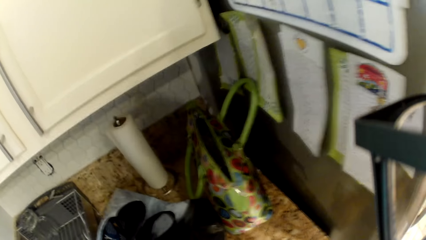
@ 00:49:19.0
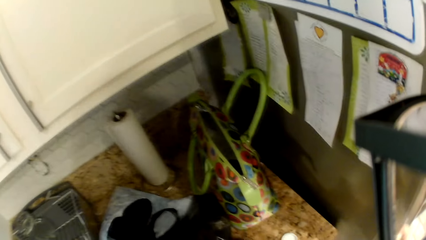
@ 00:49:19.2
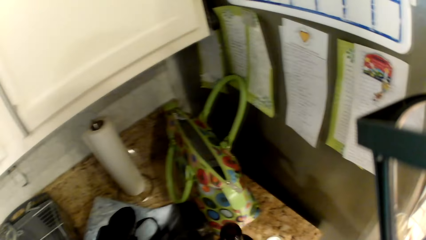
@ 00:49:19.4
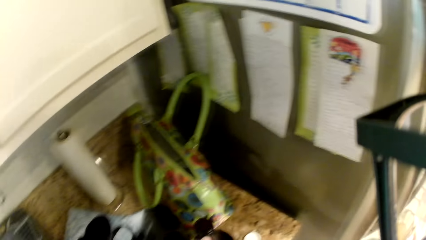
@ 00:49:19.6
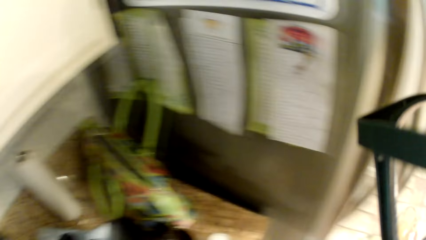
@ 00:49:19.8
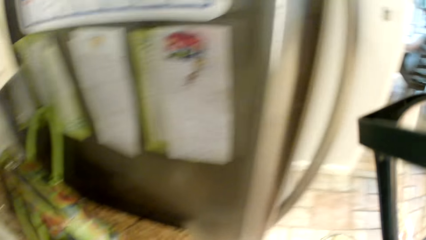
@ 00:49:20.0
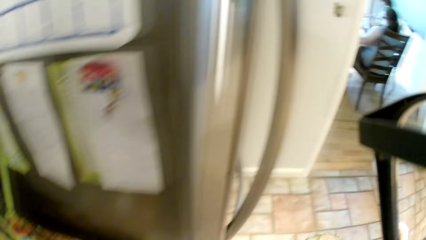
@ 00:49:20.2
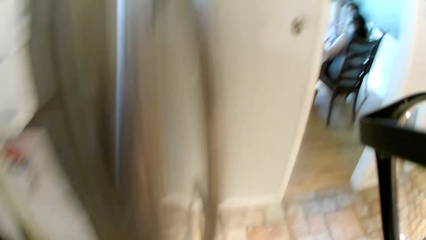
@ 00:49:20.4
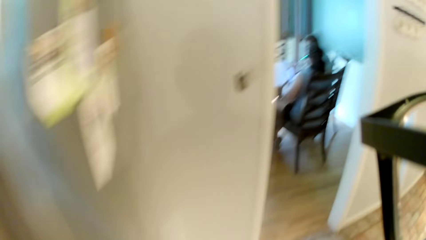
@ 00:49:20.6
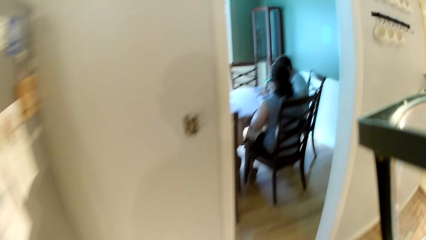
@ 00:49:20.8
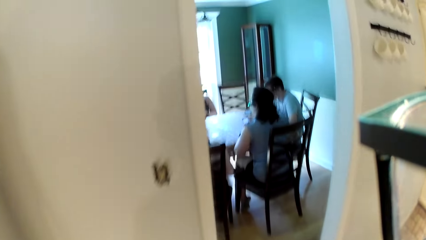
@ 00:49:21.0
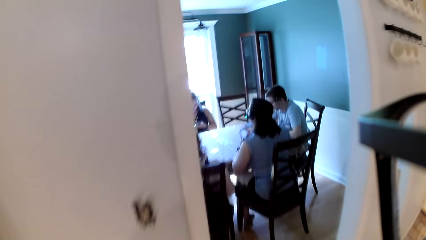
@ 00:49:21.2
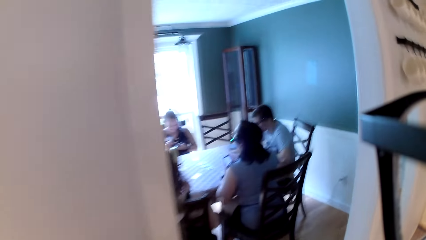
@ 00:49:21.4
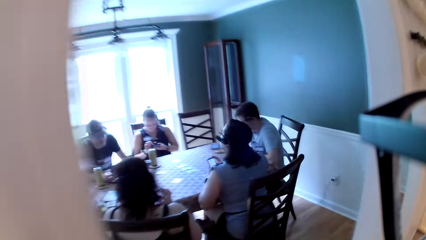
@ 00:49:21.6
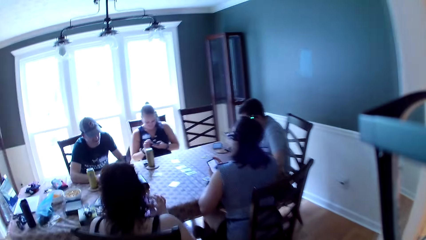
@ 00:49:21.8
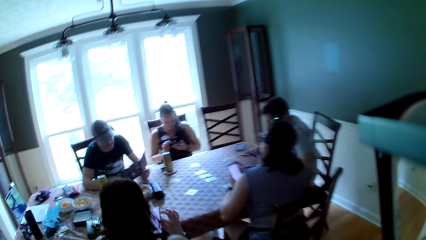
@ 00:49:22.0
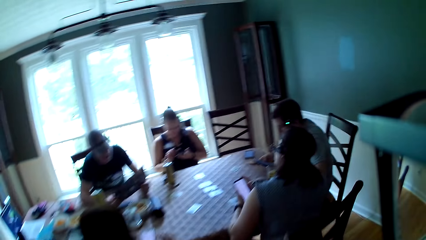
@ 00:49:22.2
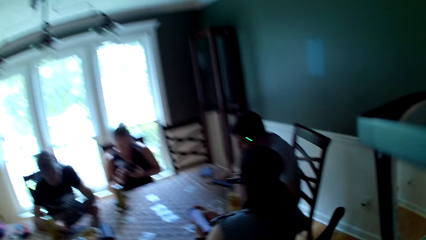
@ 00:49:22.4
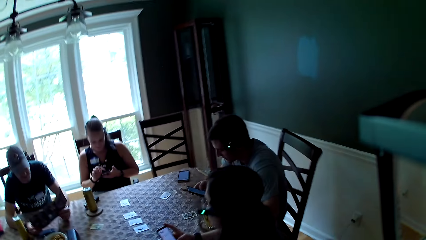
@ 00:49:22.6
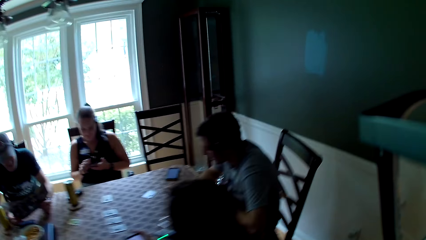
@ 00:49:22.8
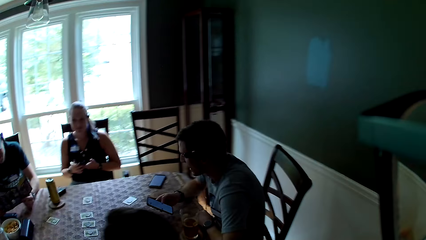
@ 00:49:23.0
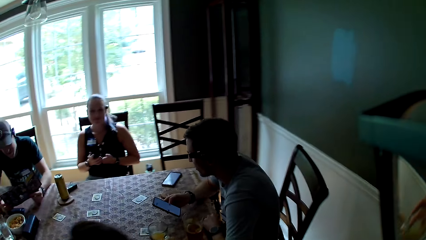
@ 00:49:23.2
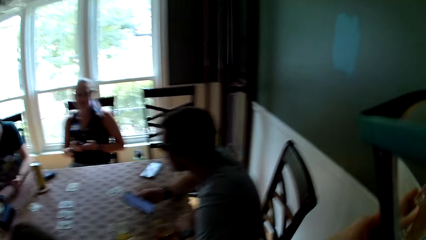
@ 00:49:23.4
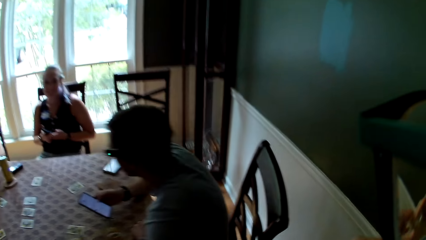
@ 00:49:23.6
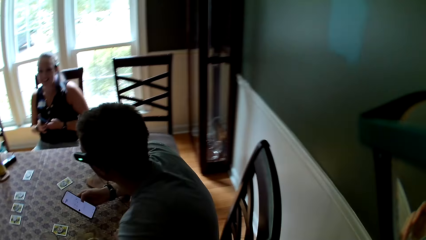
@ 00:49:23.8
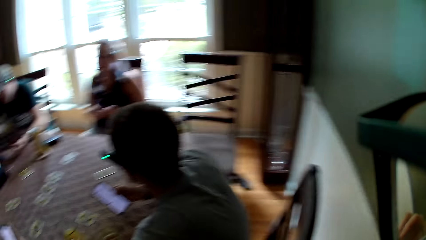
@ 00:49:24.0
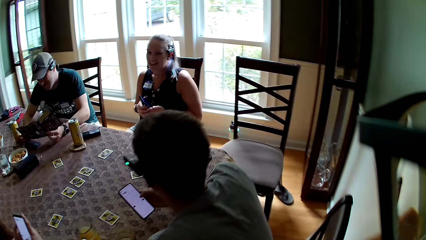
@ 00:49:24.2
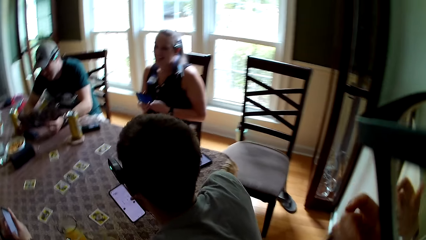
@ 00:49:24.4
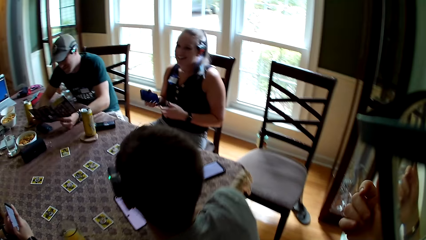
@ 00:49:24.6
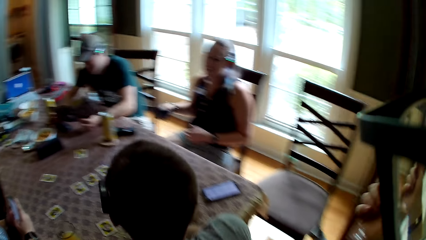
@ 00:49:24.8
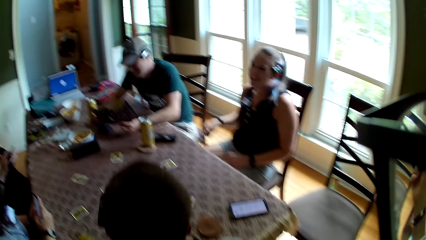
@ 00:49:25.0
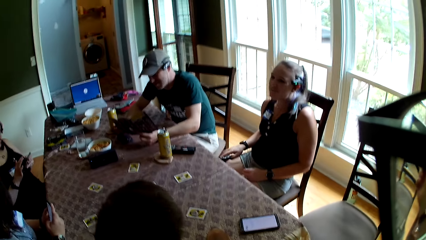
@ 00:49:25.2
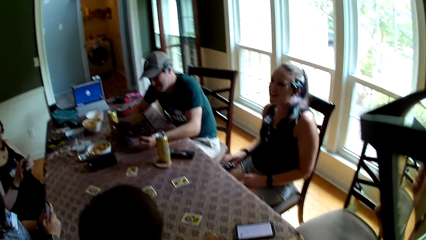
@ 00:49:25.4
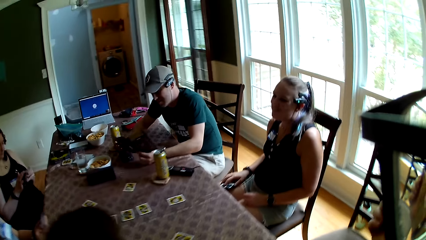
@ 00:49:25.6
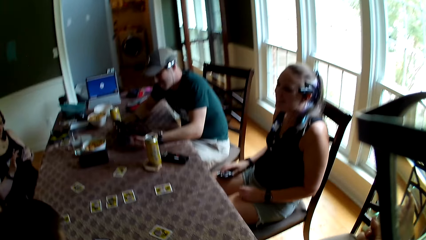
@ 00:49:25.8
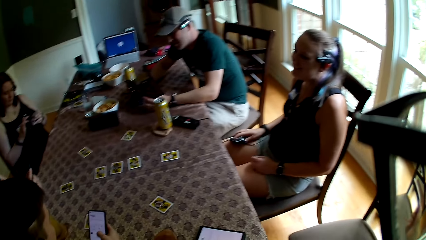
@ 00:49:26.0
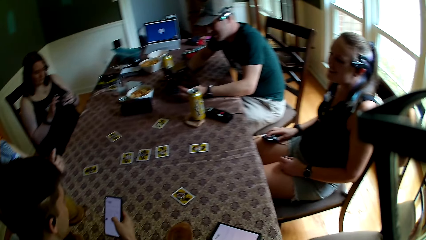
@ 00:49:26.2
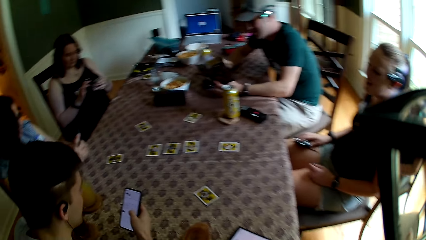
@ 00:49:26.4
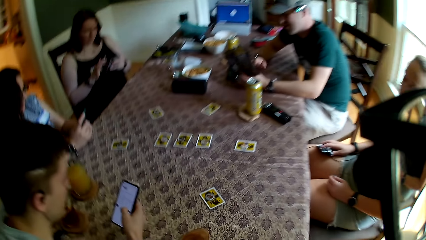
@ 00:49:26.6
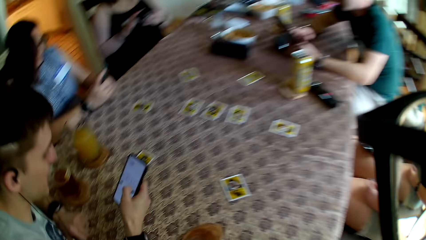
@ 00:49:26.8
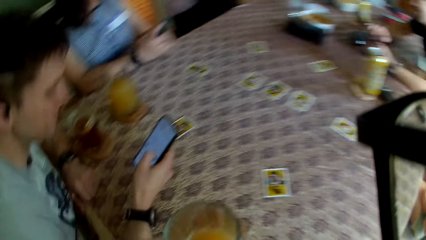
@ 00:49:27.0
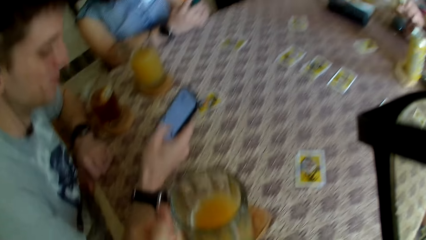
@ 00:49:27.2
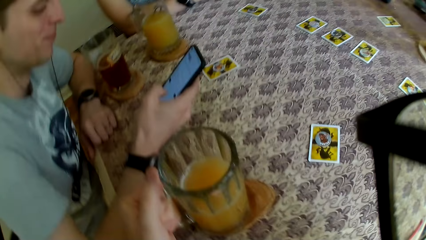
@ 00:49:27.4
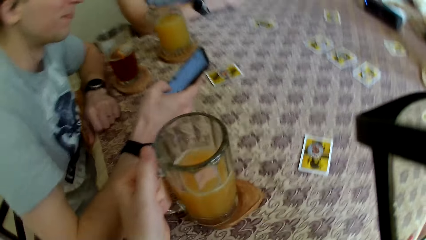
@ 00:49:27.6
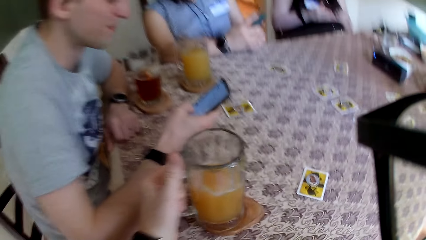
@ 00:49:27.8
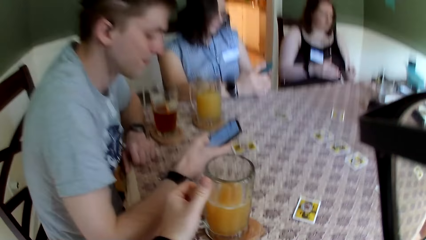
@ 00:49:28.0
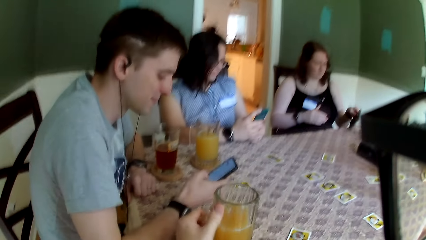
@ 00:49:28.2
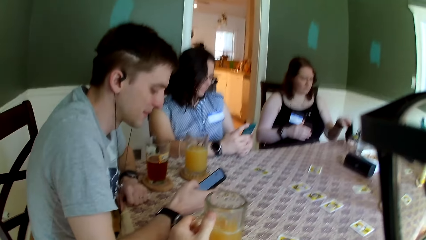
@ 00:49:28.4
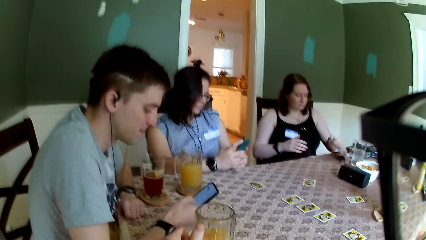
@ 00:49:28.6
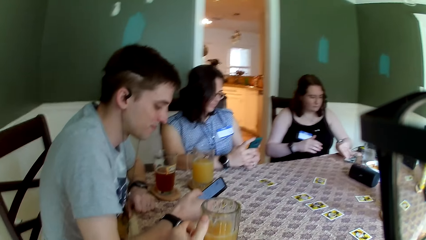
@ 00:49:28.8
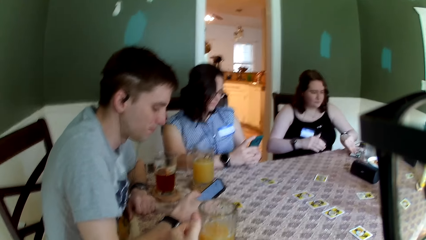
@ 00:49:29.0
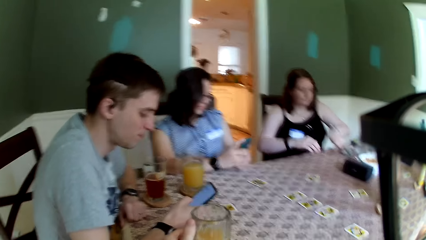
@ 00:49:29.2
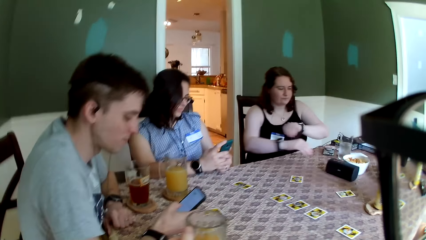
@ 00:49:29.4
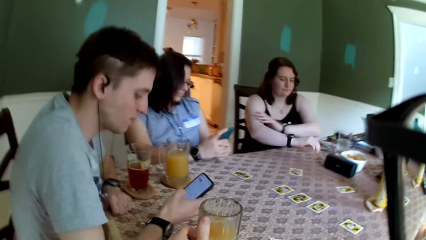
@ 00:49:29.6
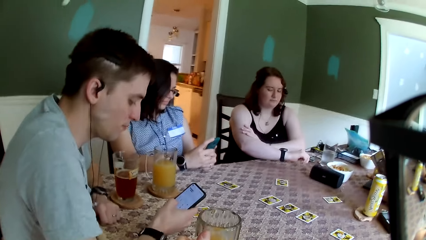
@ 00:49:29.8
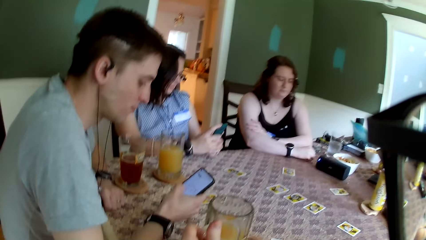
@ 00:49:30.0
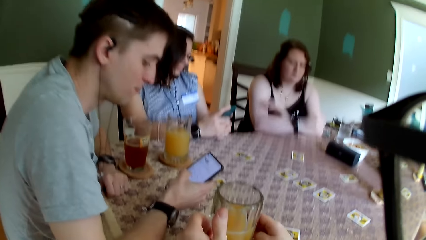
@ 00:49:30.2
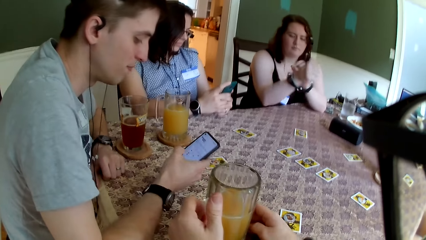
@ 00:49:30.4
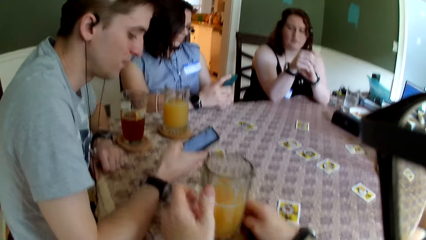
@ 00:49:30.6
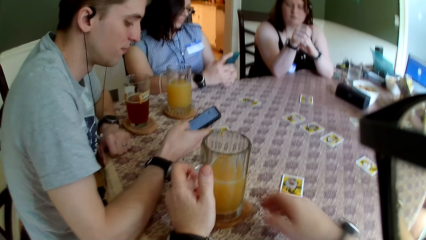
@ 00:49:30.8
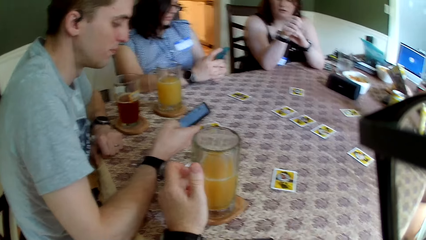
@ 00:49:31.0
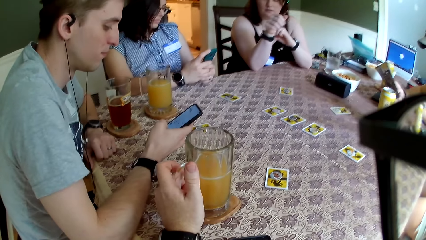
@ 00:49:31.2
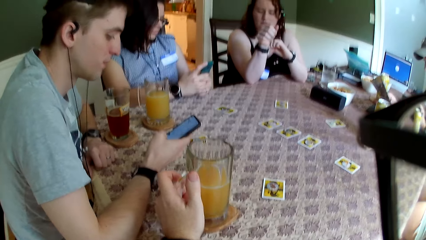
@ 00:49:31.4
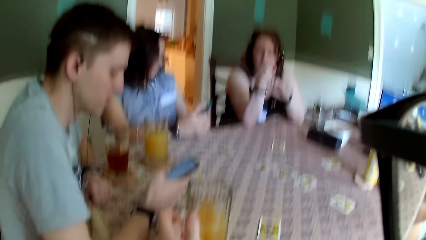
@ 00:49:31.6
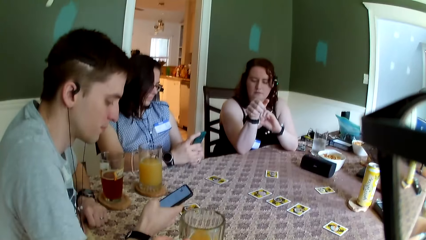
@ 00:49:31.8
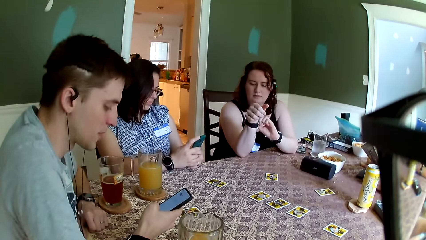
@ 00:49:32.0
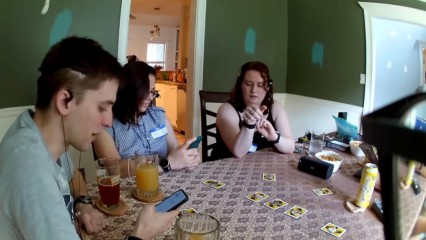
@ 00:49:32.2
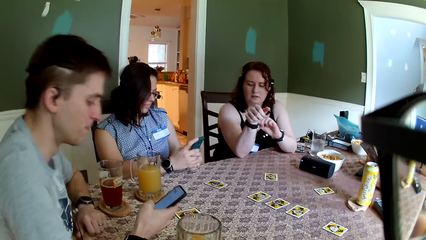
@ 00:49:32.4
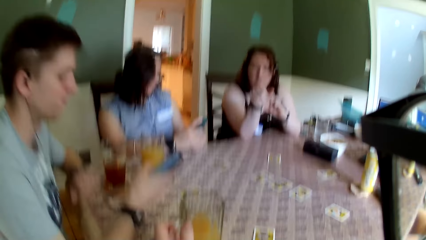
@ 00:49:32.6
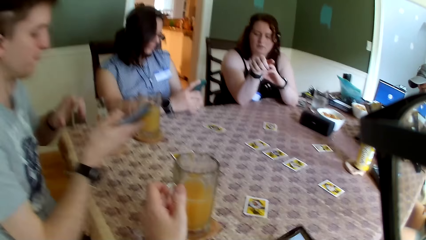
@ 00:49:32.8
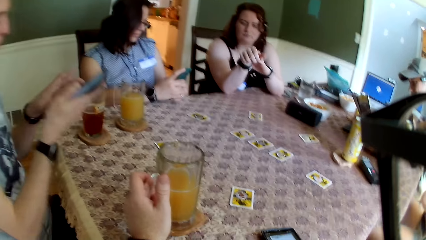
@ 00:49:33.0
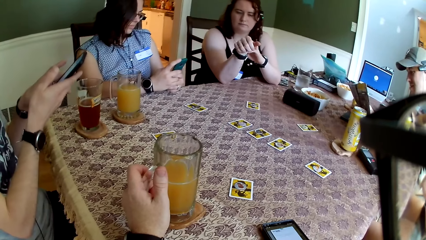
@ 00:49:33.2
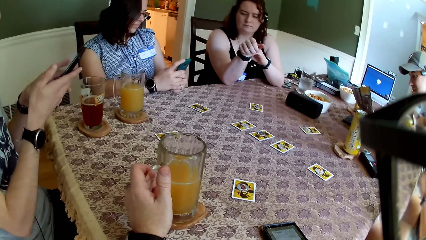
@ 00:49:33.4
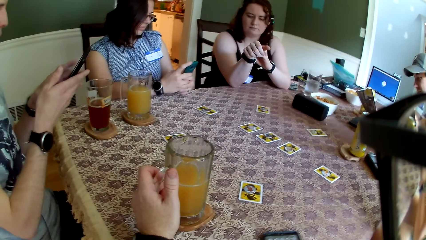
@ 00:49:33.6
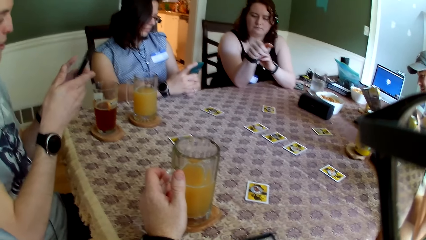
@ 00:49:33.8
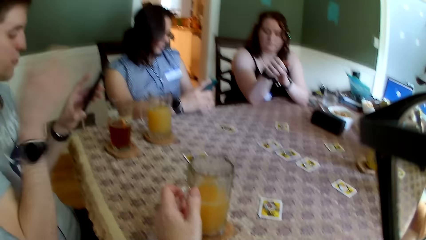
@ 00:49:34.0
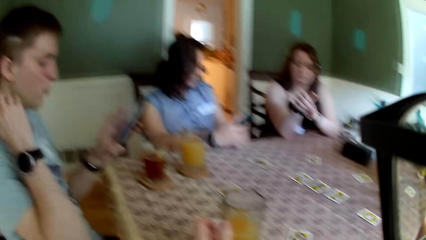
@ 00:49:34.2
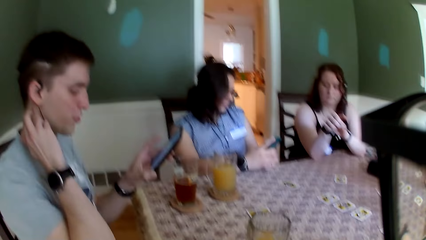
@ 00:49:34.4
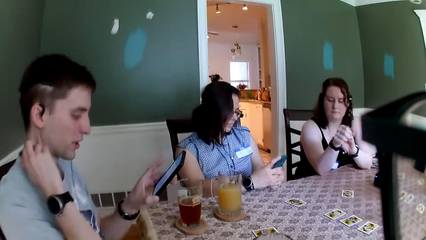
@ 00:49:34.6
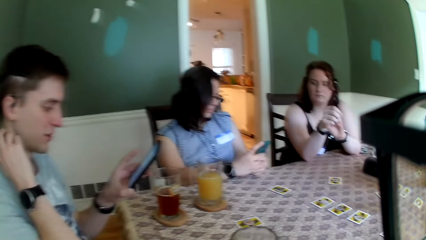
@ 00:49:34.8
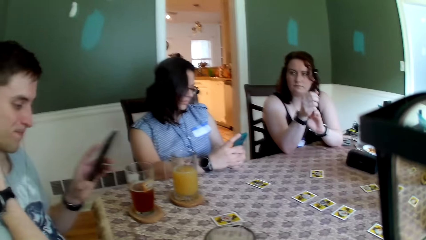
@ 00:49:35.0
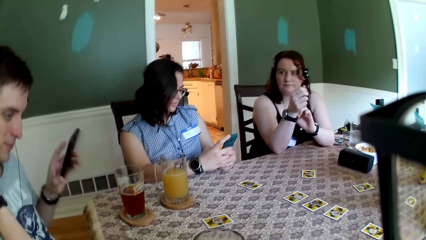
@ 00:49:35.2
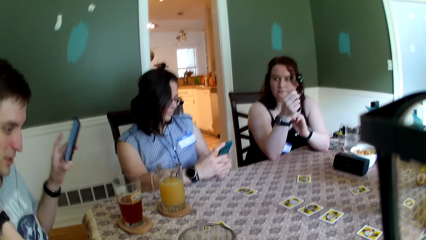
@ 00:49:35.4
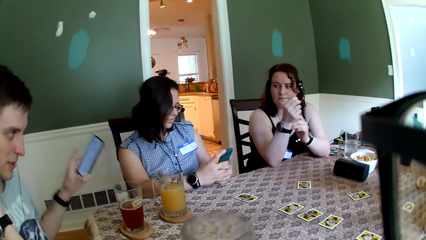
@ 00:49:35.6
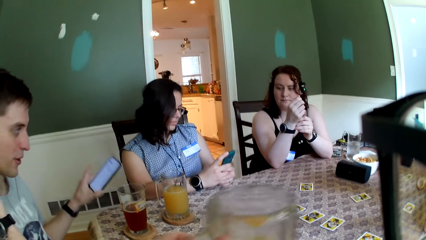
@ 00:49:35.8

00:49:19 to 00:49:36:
The camera wearer drops the bottle on the kitchen countertop with his left hand. He walks out of the kitchen. The woman holds the phone with her right hand. The man places both hands on the table. The camera wearer holds the cup with his left hand. He places the glass on the table. Another woman places both hands on the table. The camera wearer holds the cup with both hands. He holds the phone with his right hand.
